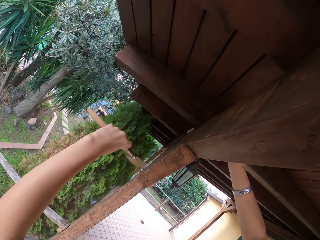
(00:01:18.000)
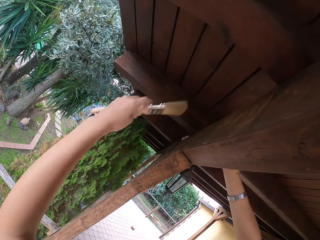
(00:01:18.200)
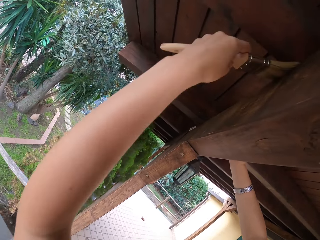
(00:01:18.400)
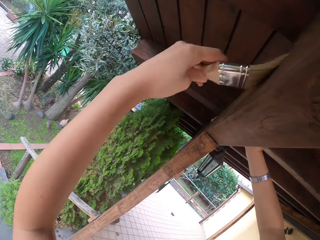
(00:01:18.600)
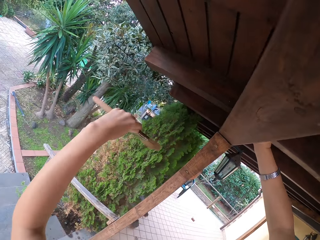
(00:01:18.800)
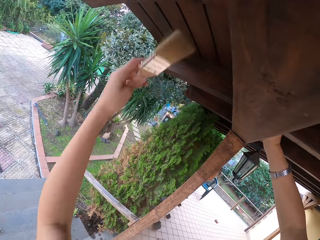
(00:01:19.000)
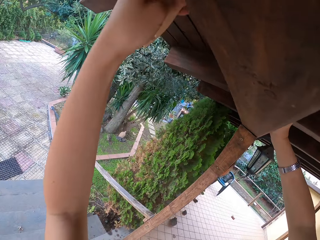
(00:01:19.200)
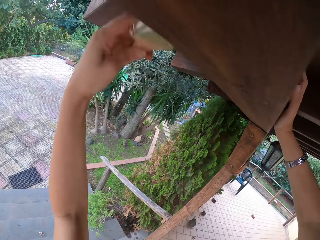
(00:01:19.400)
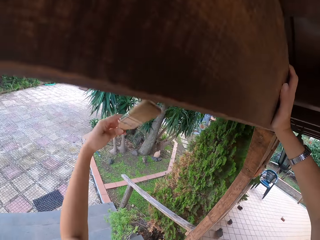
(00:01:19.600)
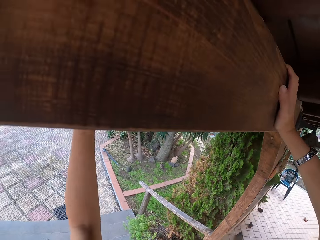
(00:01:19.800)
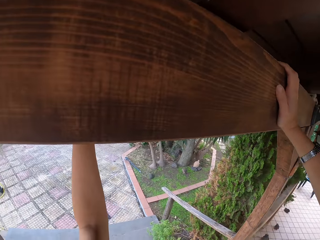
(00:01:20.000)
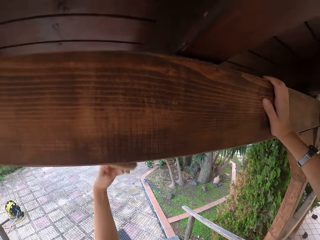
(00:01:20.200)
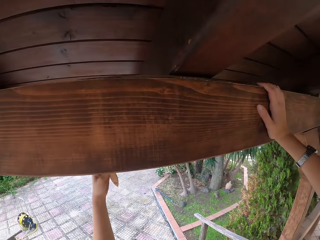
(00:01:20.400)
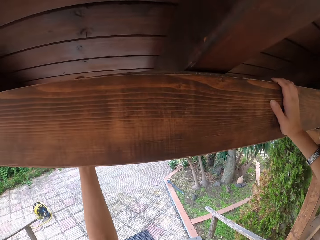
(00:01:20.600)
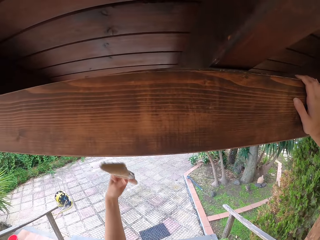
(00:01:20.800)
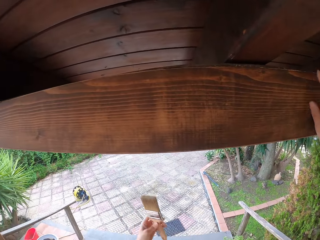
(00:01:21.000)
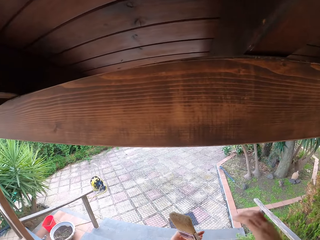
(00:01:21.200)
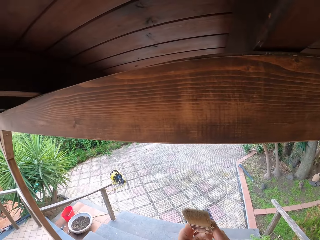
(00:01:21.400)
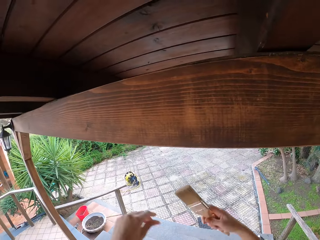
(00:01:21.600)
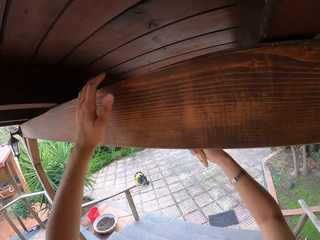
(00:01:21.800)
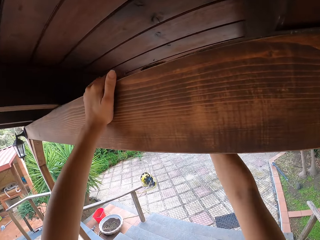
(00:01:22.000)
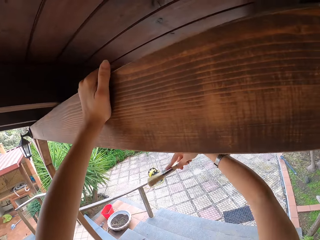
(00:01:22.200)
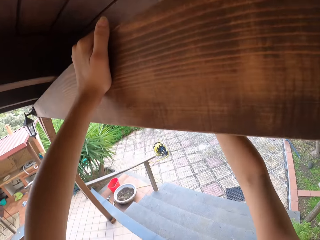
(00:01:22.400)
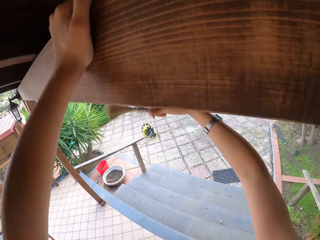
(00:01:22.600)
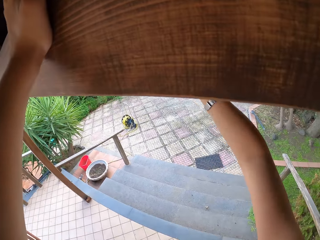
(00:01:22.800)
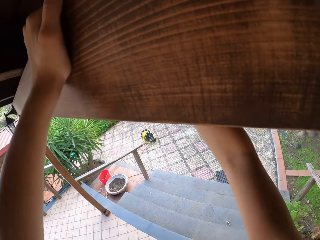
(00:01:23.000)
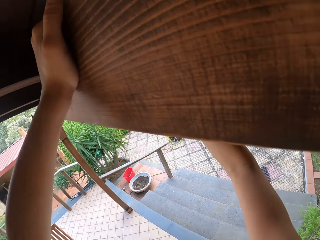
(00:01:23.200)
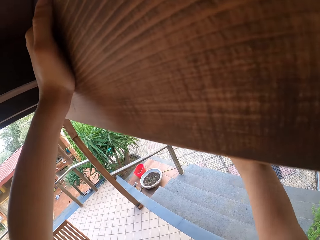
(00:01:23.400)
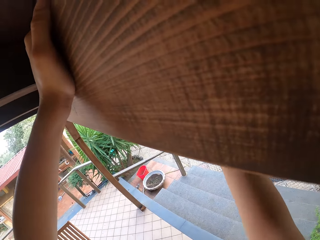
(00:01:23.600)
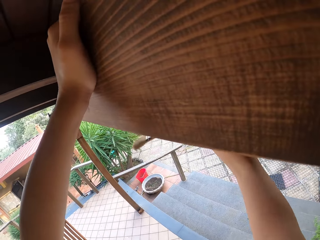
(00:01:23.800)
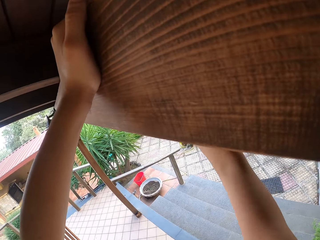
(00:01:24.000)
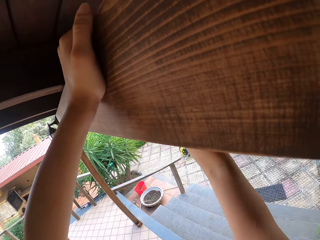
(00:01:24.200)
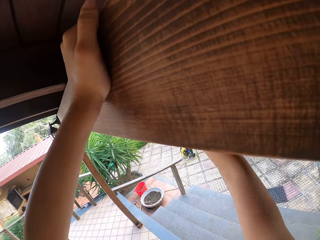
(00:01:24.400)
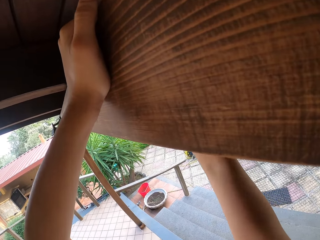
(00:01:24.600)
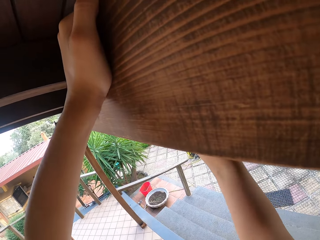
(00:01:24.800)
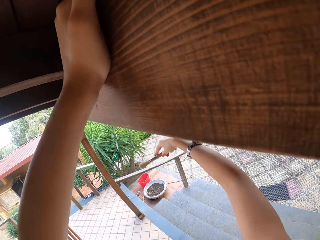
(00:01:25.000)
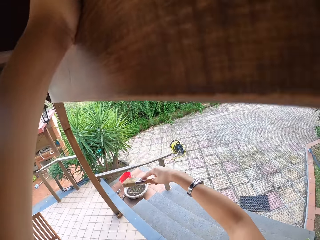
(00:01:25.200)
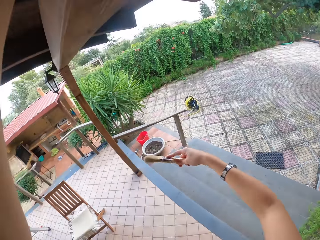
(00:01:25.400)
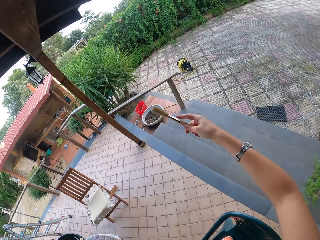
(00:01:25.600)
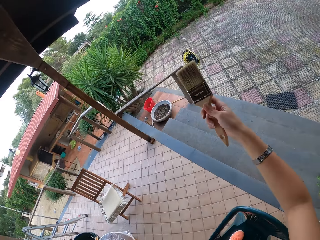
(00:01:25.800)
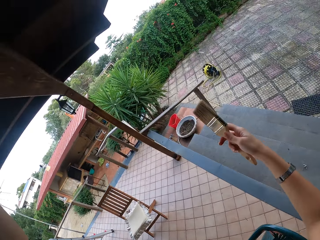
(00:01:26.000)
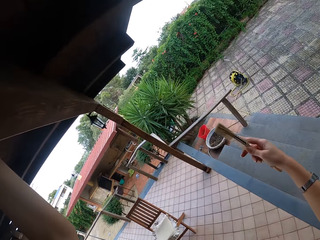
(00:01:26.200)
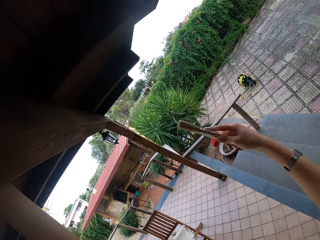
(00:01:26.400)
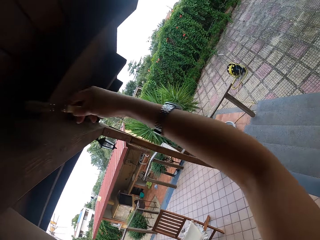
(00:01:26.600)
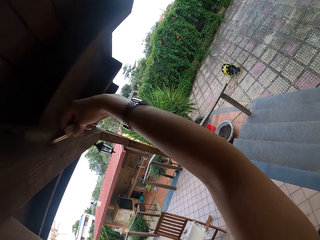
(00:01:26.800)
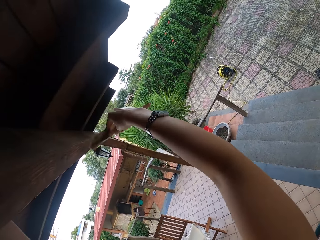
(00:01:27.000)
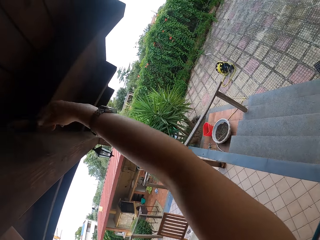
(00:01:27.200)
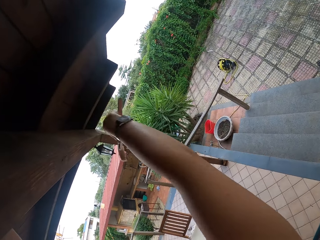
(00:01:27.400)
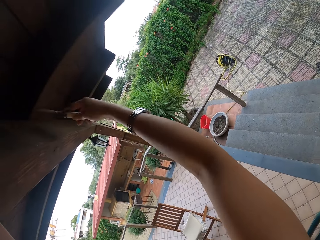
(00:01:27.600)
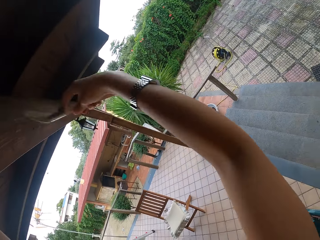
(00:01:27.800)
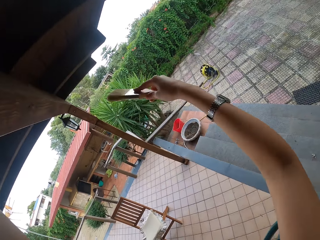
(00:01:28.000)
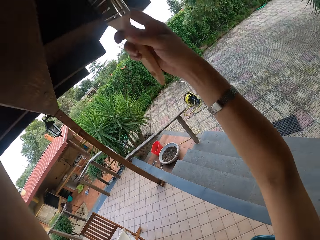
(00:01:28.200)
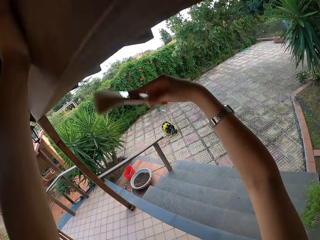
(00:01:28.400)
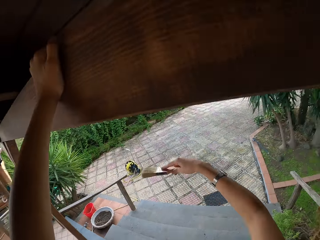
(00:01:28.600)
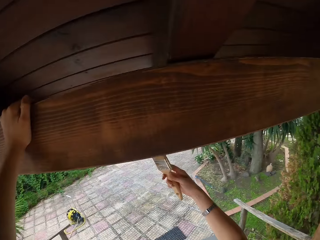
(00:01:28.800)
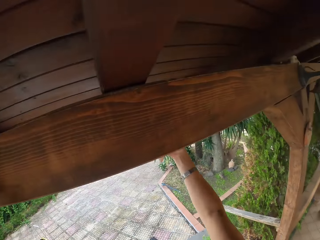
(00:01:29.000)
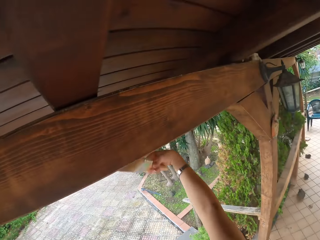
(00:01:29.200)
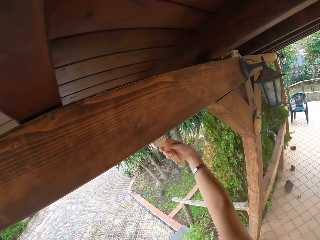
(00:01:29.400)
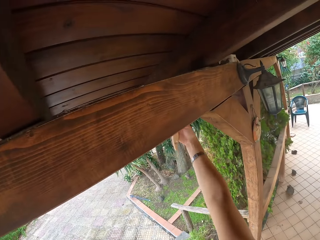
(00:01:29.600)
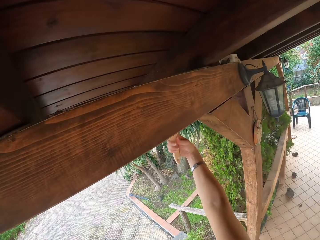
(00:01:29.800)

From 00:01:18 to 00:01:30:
The camera wearer moves the brush or paintbrush in her left hand to her right hand. She holds the wood with the left hand. She places her left hand on the beam. She wipes the roof beam with the brush in her right hand. She looks around. She brushes the wood with the paintbrush.

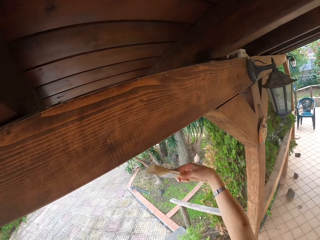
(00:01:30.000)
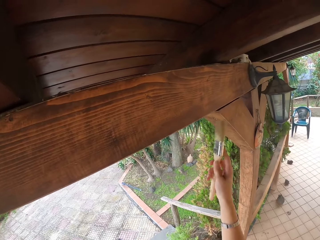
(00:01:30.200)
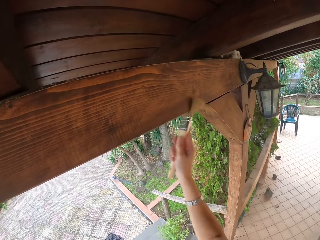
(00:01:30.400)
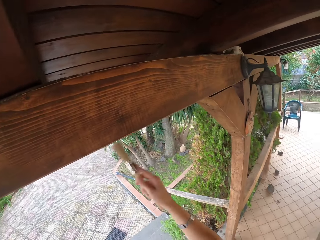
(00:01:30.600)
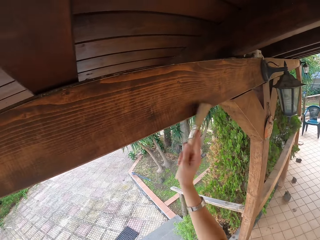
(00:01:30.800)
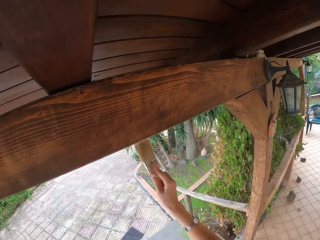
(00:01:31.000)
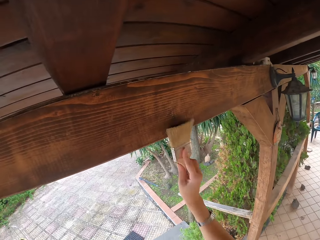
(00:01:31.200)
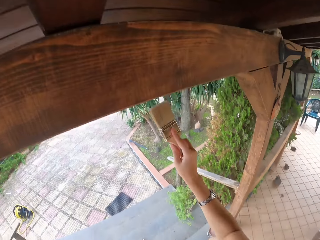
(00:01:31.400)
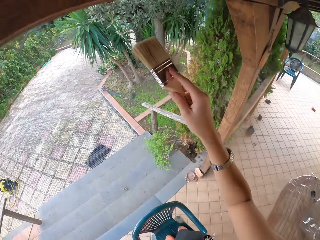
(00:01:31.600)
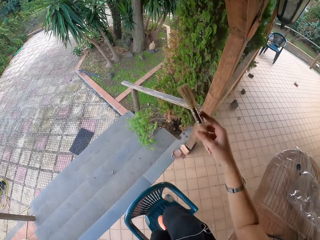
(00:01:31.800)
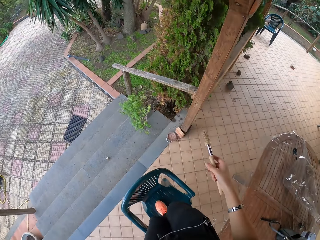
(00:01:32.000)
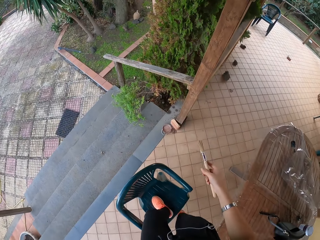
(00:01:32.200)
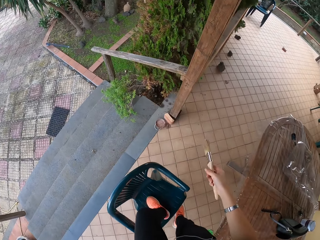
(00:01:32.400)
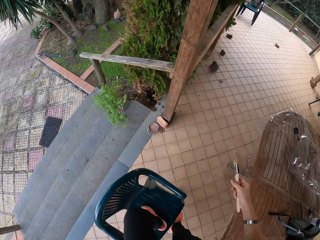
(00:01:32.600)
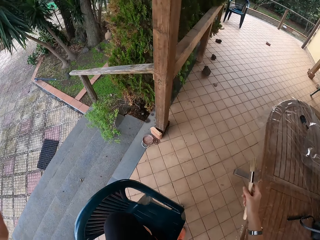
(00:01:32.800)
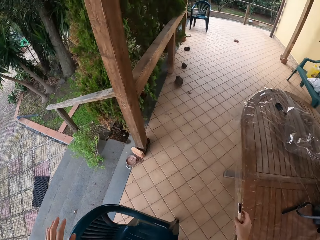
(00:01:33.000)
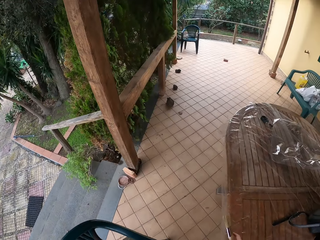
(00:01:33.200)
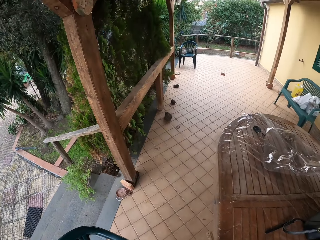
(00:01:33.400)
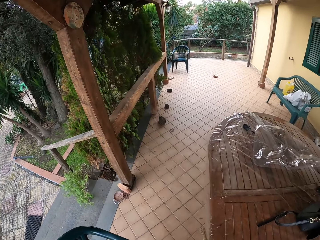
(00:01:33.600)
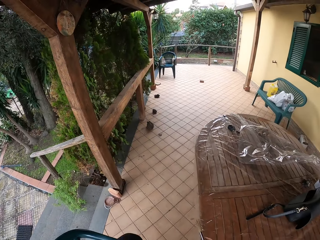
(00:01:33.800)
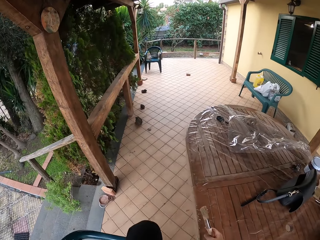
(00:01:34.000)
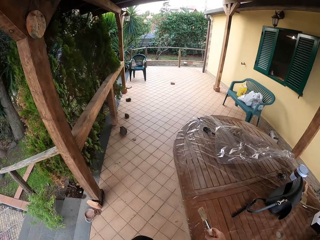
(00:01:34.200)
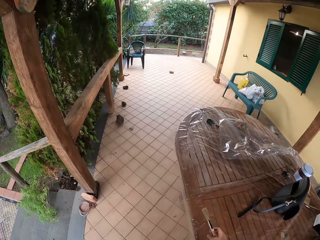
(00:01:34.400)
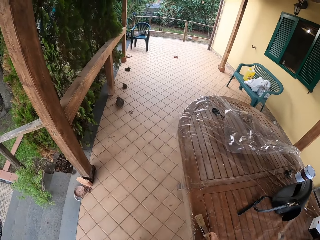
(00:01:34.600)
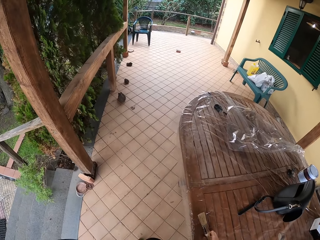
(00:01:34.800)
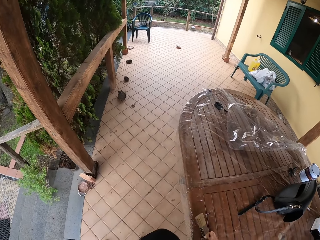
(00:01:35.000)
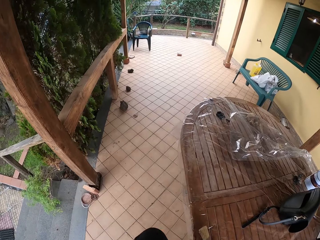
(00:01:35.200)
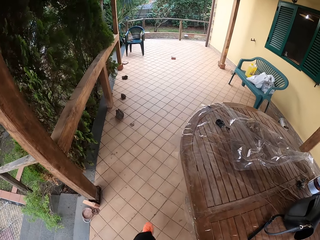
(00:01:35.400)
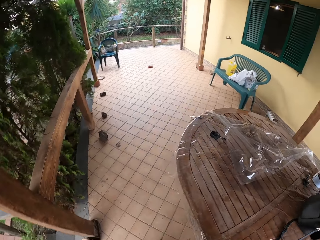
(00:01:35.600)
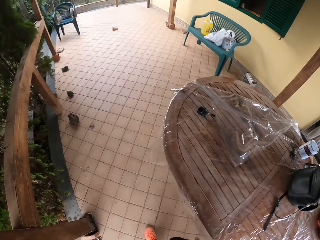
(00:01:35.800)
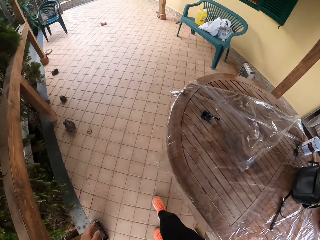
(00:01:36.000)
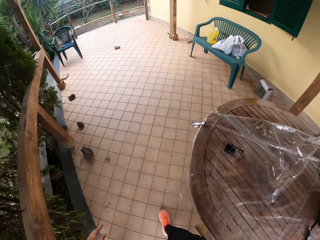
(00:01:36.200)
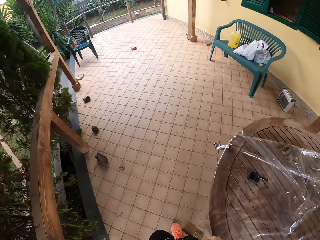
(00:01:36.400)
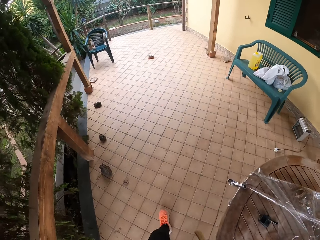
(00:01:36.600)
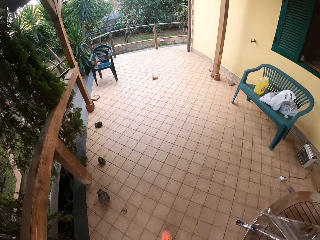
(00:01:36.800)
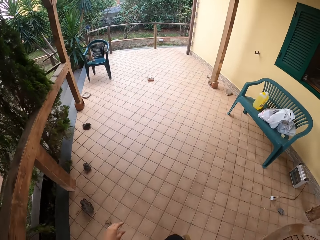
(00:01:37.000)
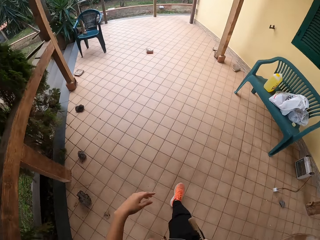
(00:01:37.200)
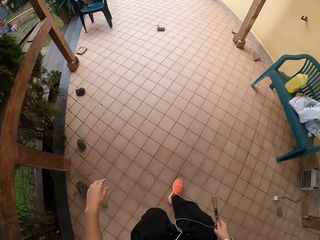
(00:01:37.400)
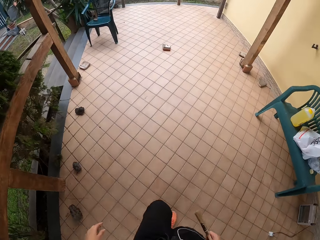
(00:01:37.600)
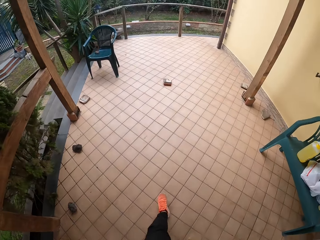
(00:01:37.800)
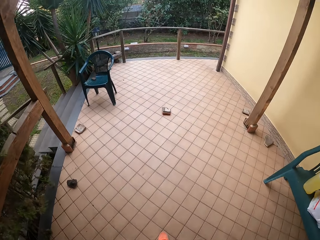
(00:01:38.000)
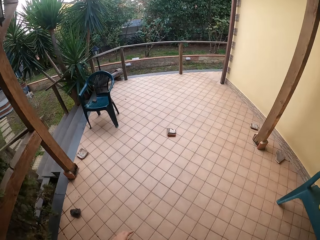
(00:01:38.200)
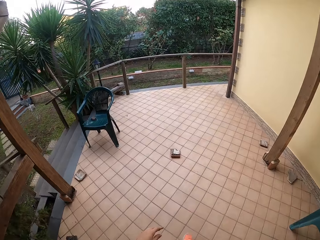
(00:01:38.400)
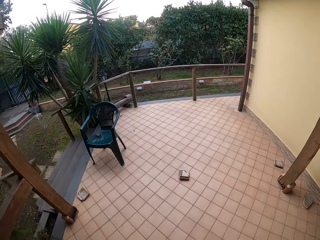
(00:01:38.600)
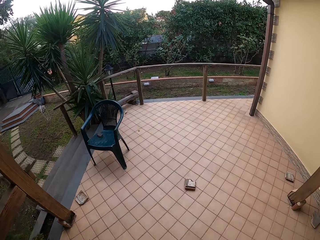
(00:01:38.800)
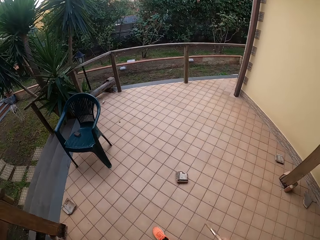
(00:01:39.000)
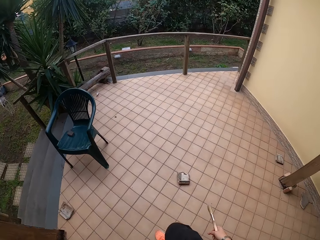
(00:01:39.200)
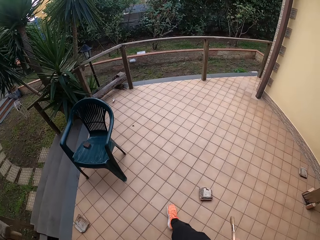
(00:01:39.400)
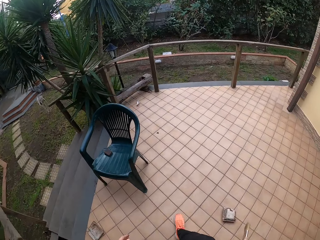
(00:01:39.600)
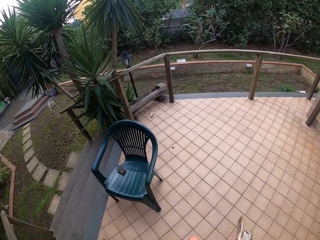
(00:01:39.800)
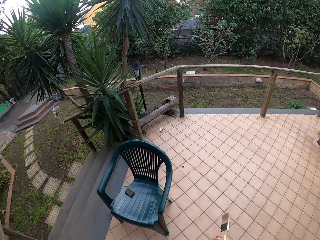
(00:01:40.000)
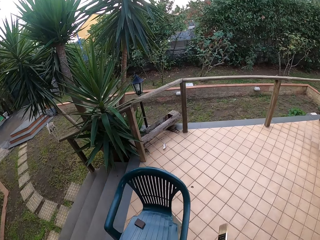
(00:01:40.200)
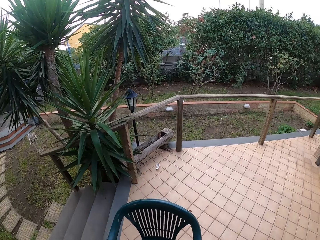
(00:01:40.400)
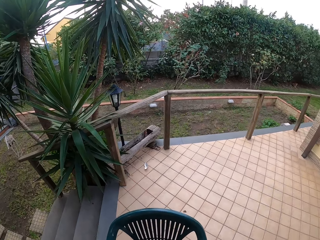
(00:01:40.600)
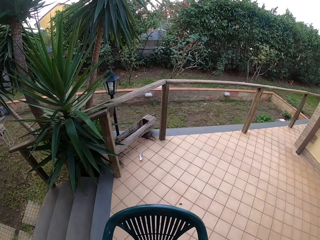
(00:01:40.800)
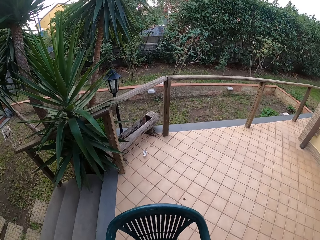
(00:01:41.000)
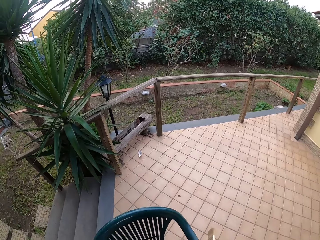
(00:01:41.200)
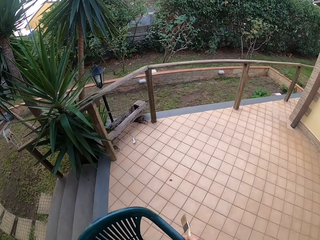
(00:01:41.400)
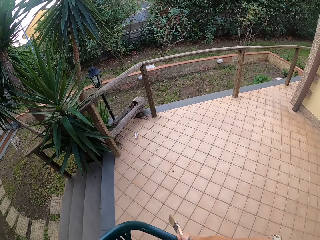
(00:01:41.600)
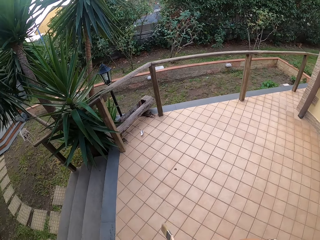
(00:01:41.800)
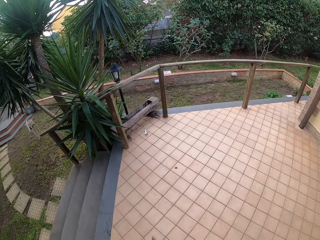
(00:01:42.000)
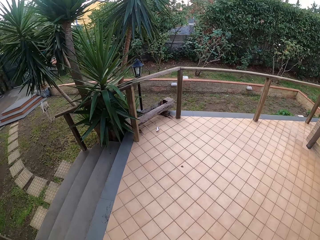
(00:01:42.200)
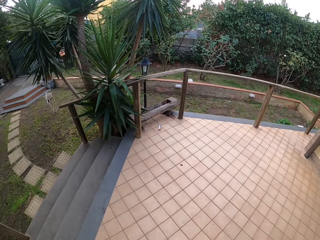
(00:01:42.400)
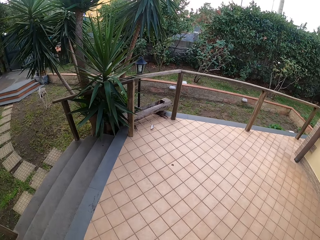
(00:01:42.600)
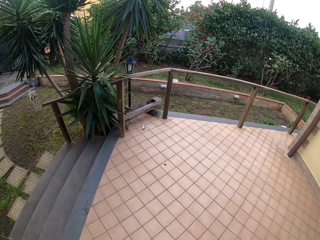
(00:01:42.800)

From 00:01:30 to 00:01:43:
The camera wearer looks down on the floor. They step down from the plastic chair. They look around. They hold the table. They walk around. They carry a second chair with both hands. They pull the plastic chair.
